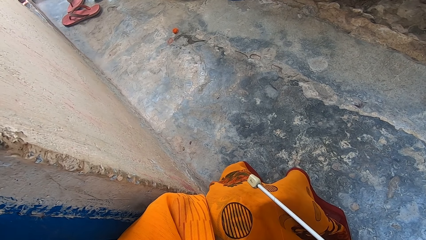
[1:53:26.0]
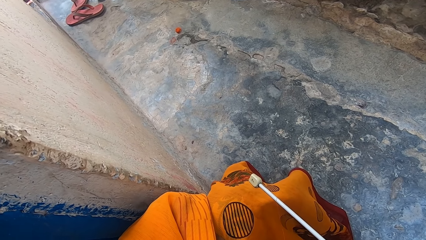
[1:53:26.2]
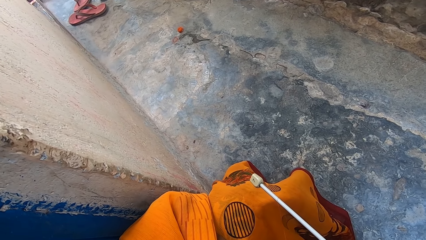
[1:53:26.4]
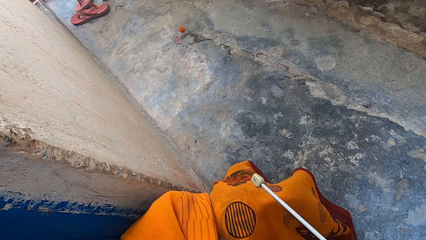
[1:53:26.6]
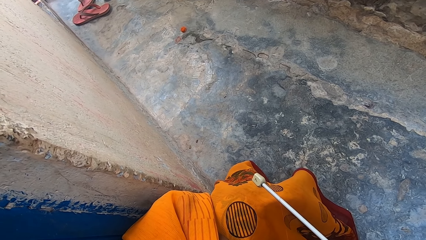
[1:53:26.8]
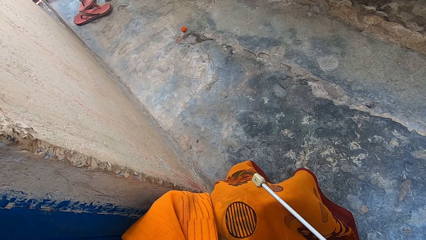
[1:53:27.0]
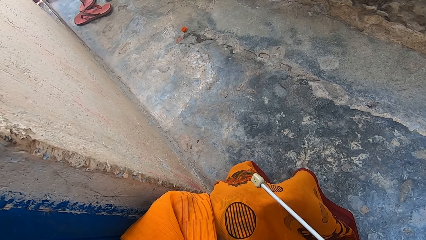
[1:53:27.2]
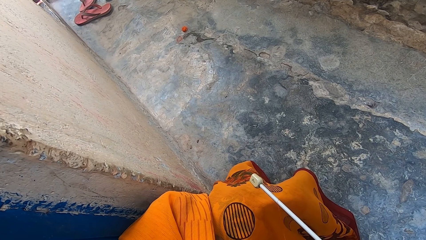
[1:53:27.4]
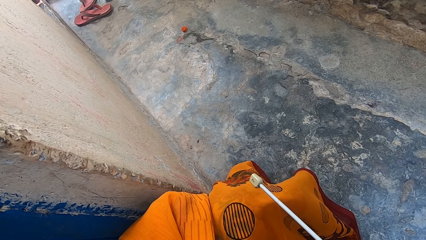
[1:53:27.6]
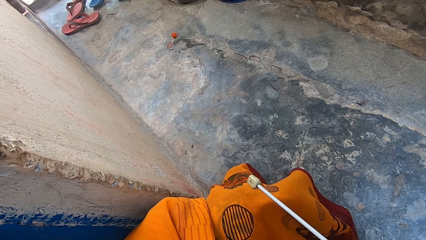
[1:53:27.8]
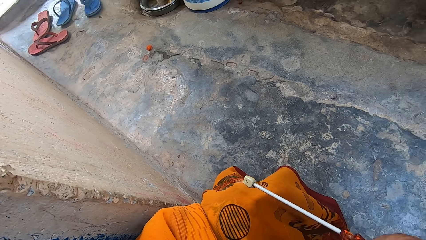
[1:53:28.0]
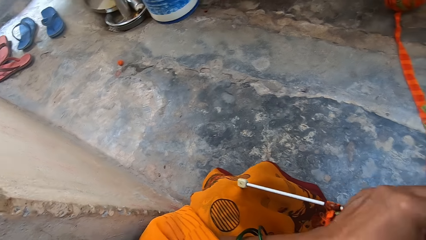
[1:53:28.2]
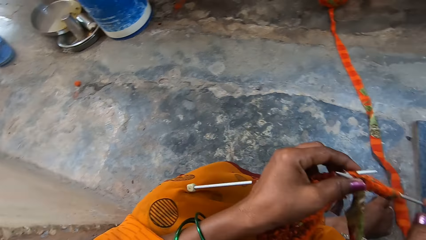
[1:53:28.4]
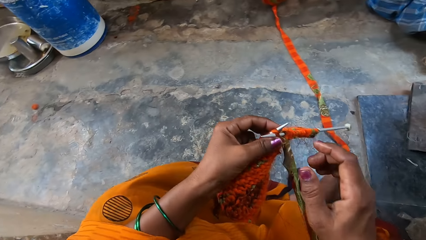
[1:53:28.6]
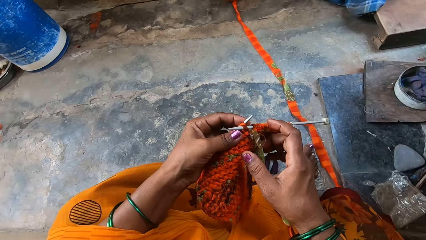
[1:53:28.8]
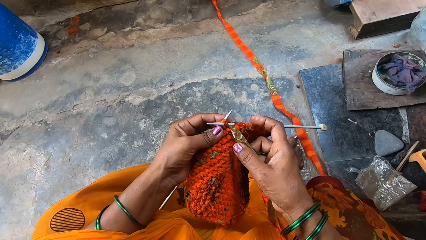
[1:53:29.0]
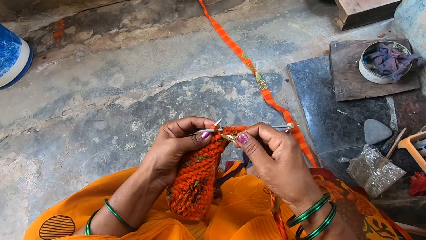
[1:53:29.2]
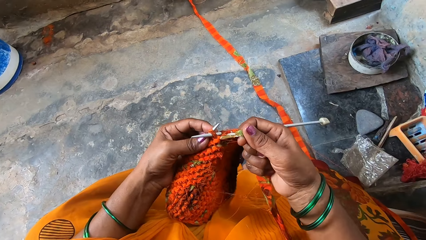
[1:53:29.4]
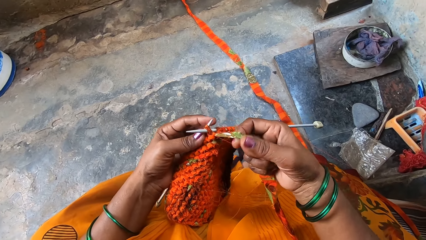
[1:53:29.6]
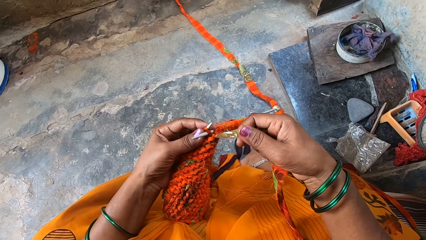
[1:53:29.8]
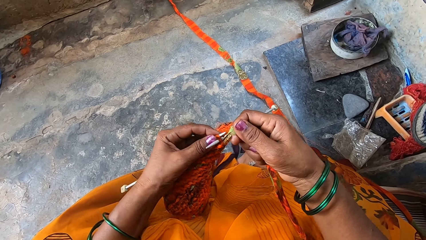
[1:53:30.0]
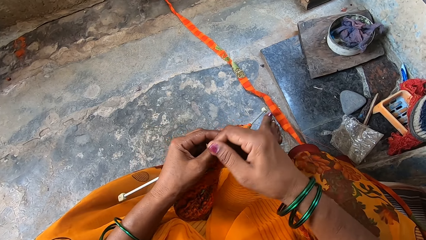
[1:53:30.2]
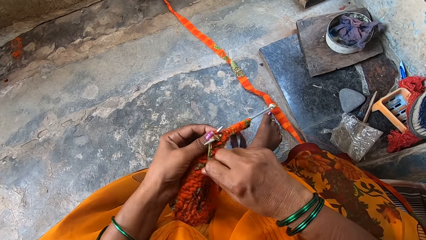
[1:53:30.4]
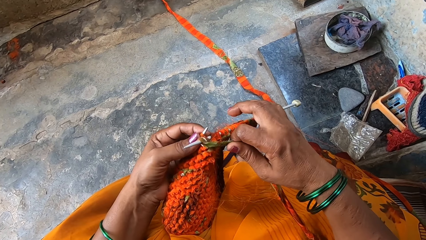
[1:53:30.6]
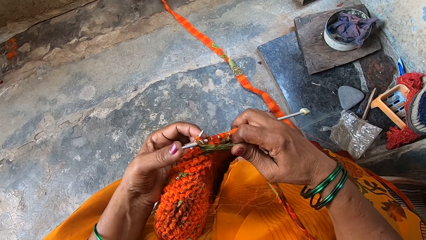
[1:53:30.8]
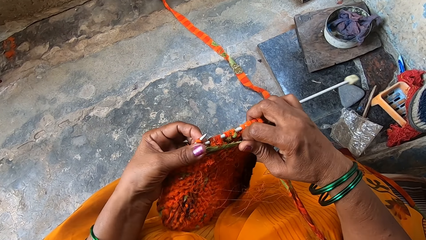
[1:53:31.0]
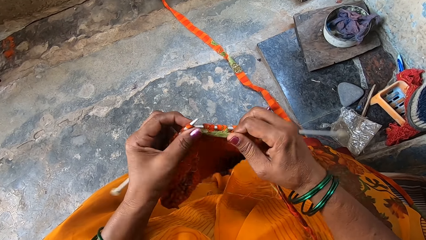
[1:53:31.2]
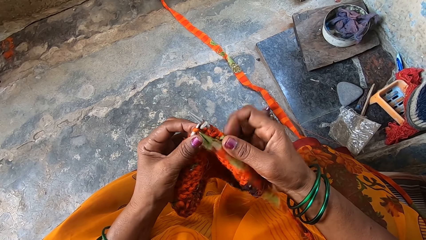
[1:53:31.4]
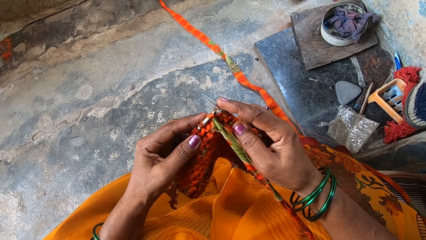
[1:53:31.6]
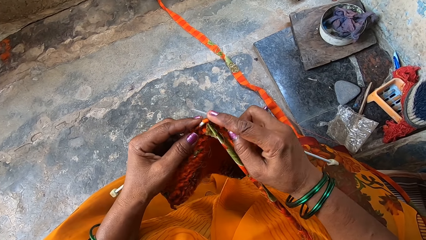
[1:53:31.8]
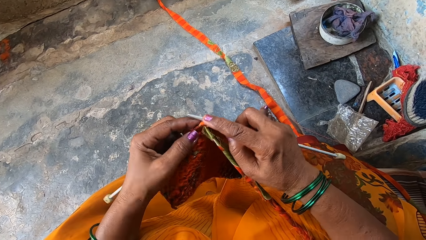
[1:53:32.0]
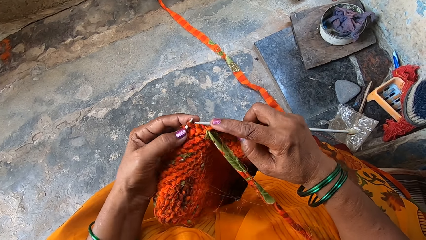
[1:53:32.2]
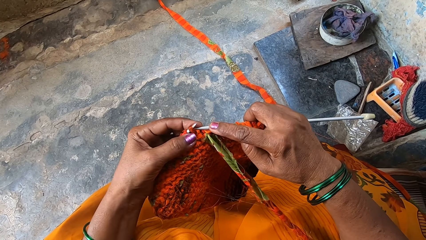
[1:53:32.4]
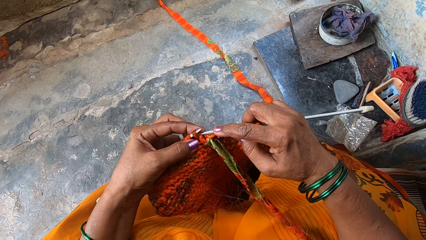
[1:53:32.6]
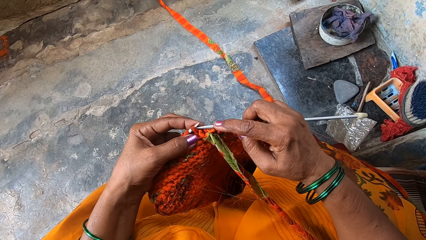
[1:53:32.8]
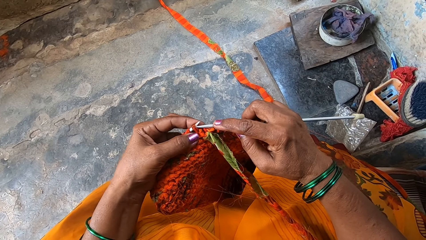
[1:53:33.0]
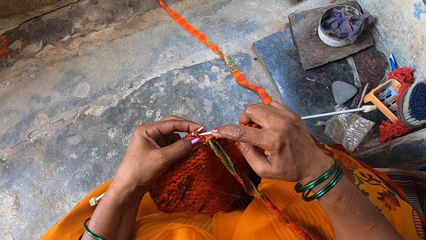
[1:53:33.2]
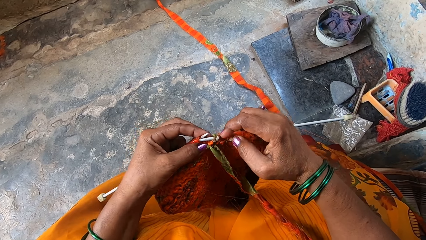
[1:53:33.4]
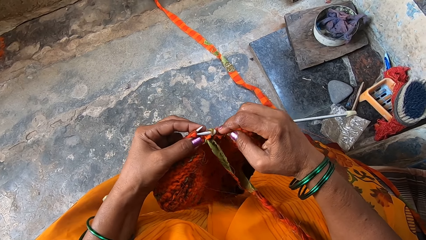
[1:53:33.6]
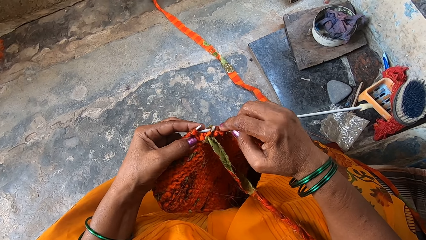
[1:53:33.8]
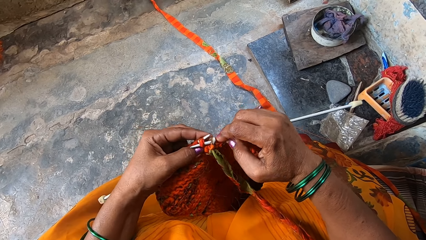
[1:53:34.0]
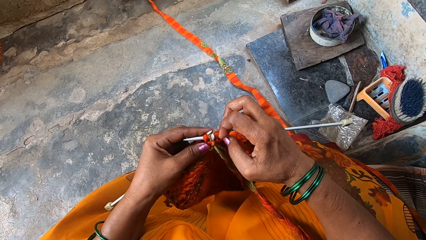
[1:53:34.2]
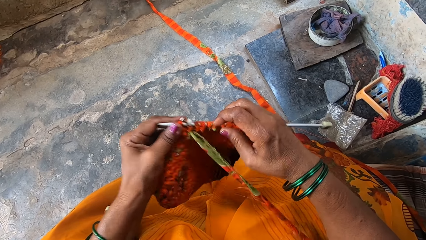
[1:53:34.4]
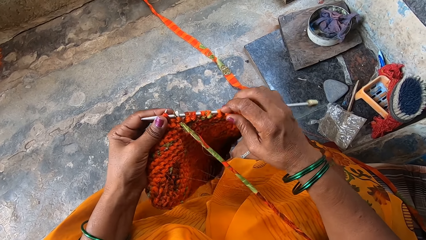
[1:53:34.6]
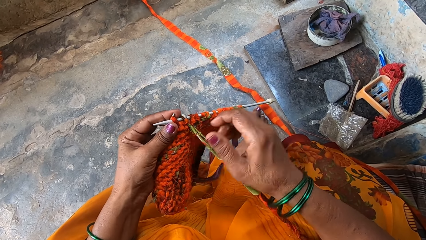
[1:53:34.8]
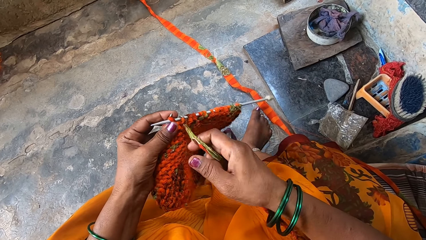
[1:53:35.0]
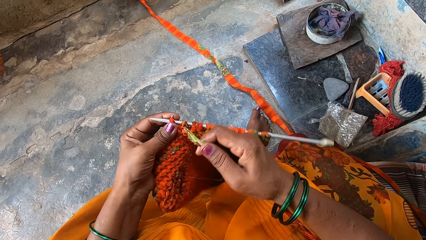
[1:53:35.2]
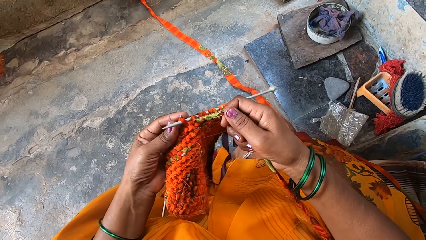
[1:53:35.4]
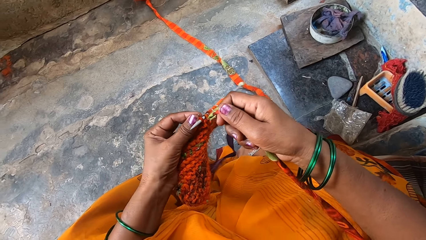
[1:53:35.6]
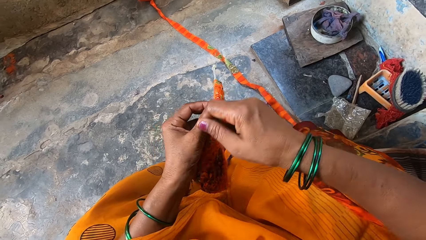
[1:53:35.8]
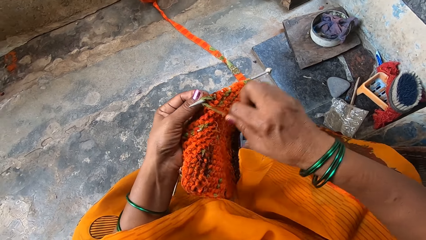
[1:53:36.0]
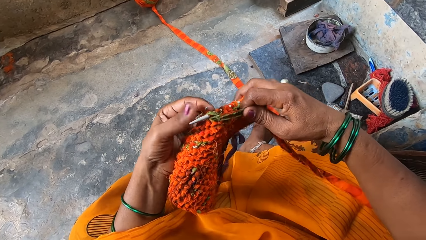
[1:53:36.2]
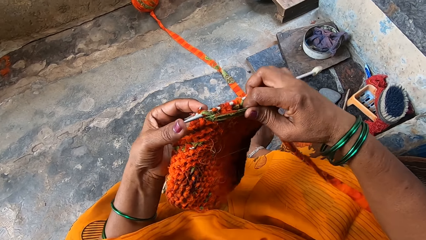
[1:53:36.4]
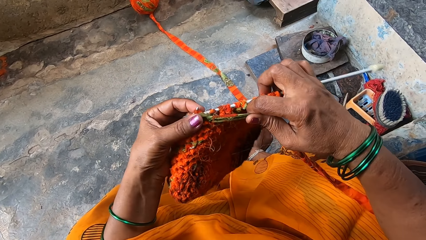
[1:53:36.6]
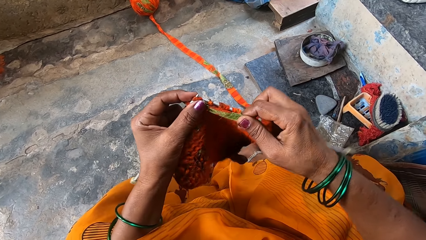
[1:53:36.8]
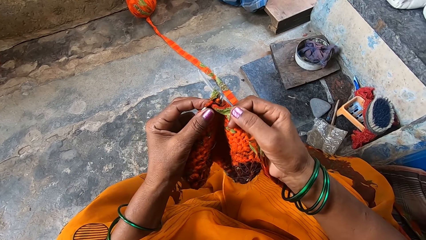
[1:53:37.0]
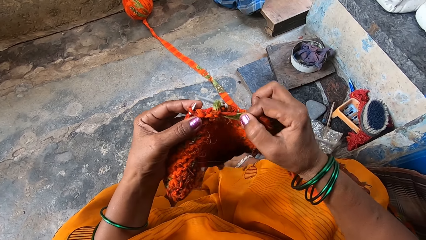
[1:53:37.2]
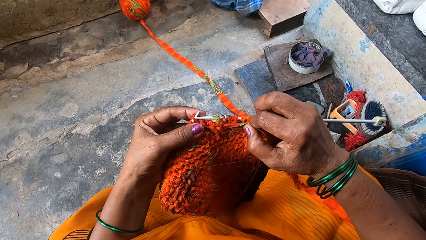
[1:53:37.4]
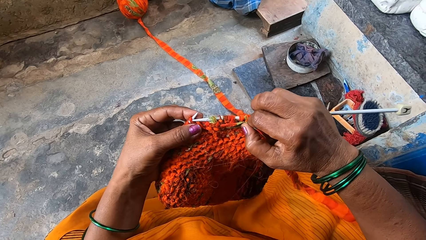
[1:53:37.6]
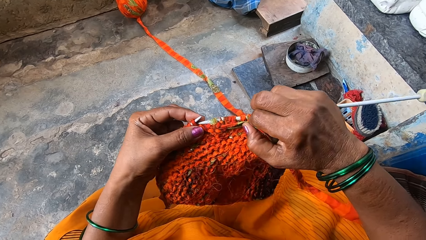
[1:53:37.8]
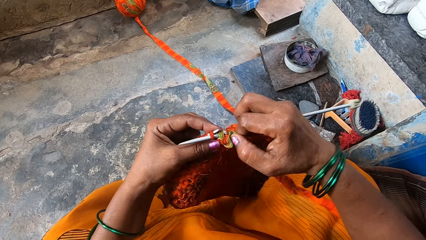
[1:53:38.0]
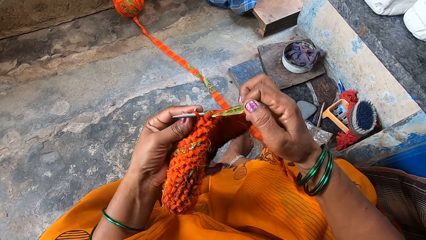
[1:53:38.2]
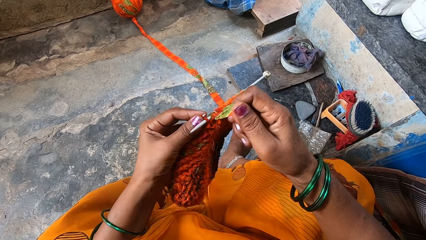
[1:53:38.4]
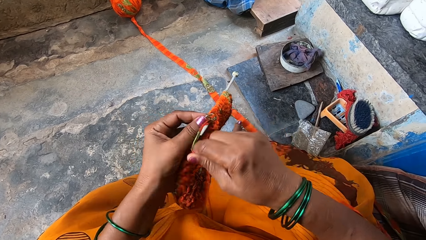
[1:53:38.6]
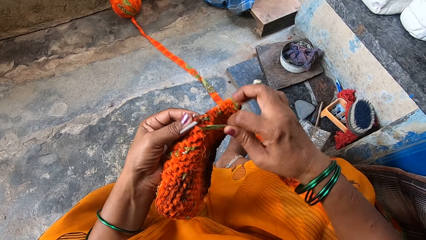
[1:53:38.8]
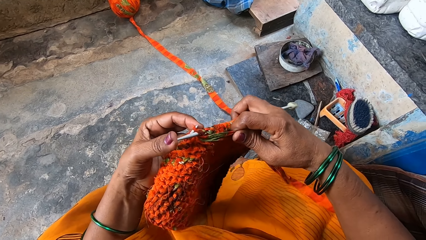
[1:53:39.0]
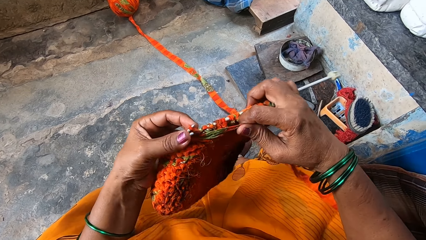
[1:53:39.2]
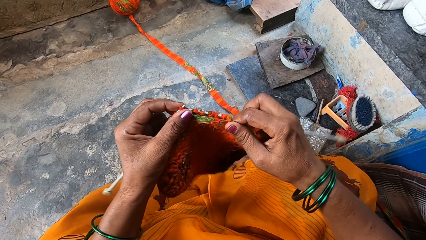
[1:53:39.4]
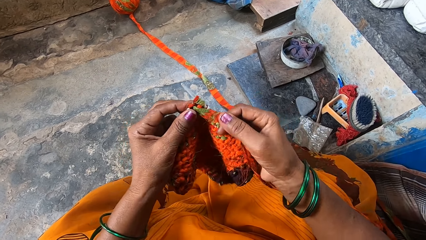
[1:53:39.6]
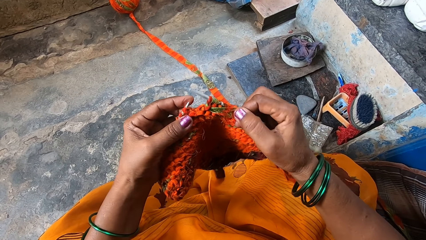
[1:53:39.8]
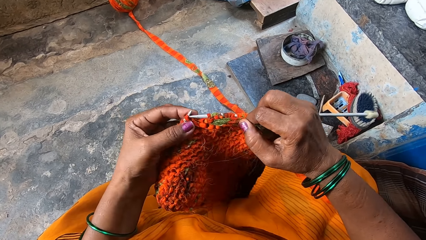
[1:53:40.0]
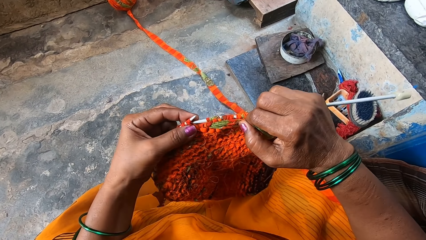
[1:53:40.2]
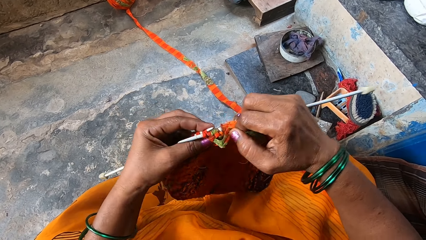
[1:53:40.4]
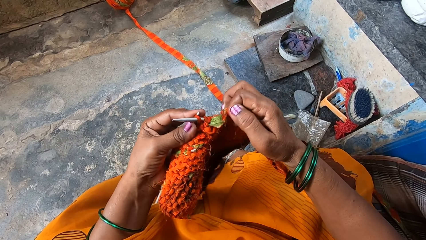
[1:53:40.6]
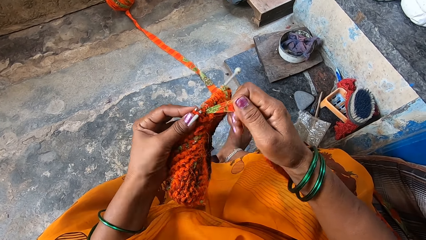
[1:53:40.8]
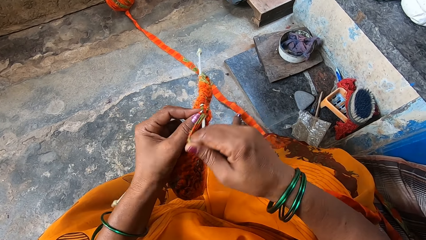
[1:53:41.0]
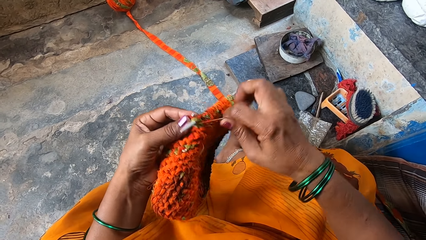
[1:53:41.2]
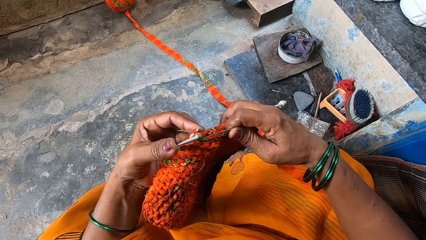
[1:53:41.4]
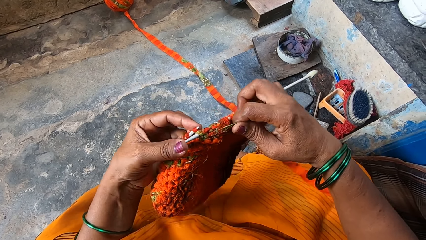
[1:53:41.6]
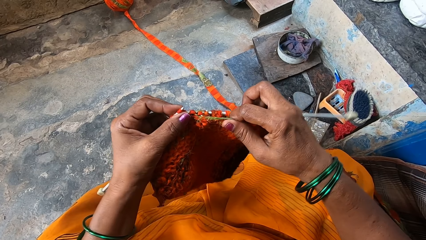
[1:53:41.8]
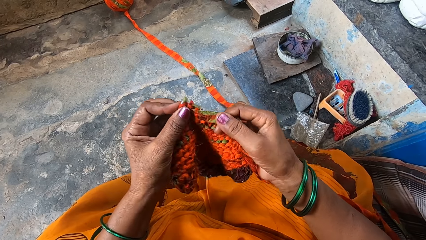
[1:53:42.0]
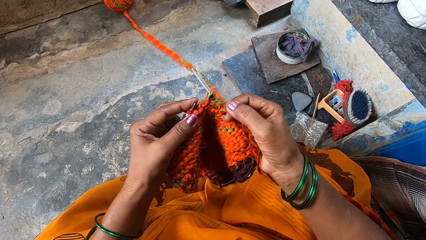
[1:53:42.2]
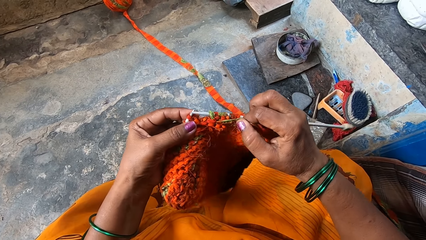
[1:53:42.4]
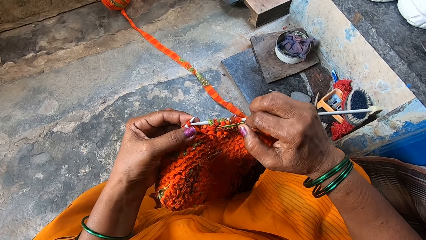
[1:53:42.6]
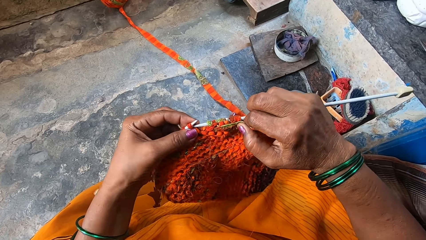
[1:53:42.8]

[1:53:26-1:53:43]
The camera wearer continues knitting with the yarn.
